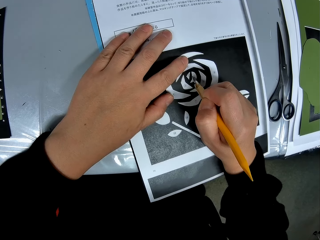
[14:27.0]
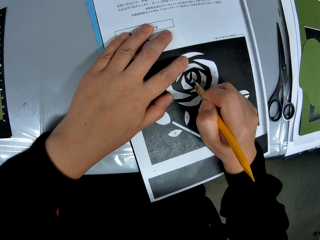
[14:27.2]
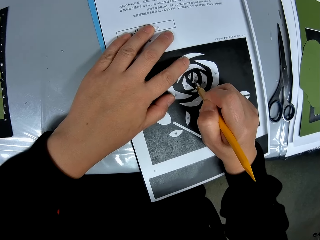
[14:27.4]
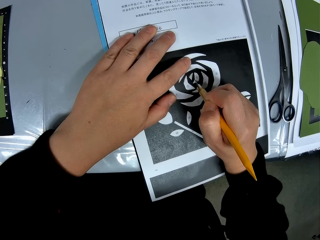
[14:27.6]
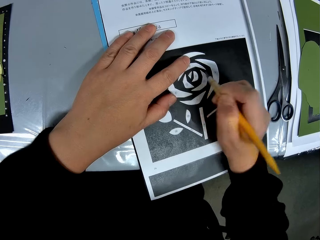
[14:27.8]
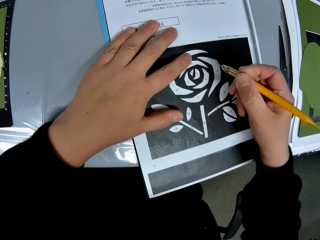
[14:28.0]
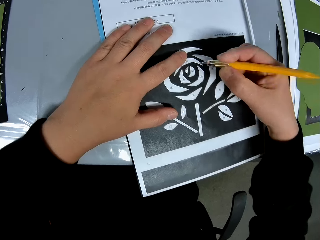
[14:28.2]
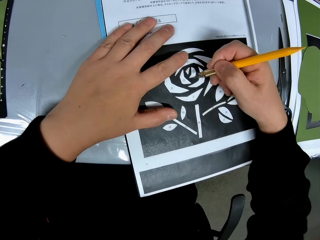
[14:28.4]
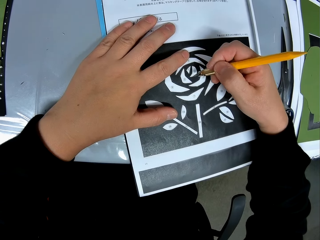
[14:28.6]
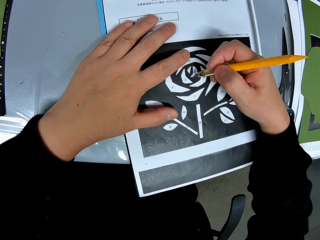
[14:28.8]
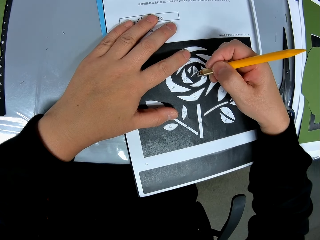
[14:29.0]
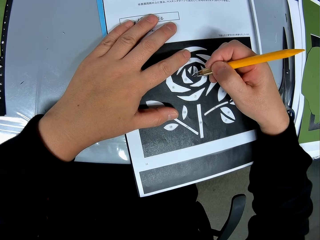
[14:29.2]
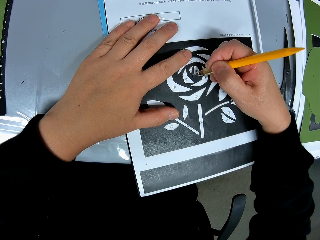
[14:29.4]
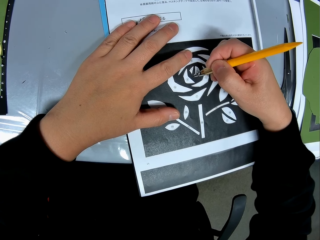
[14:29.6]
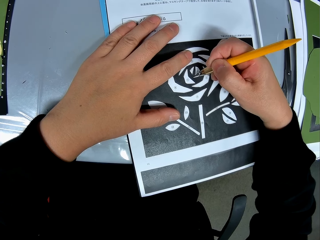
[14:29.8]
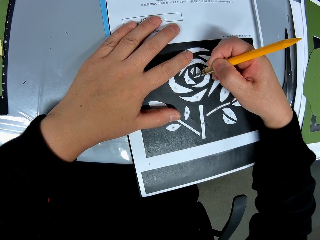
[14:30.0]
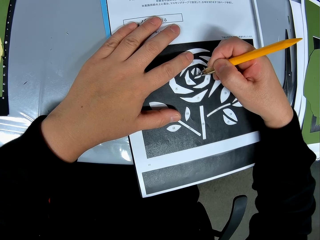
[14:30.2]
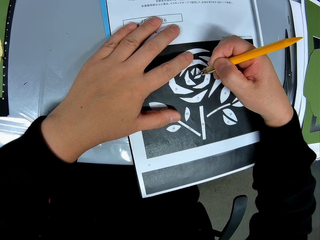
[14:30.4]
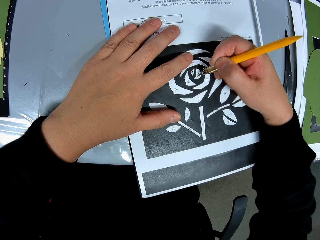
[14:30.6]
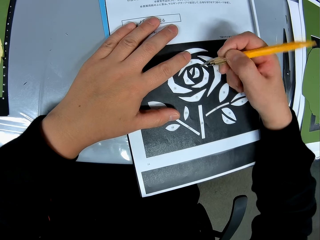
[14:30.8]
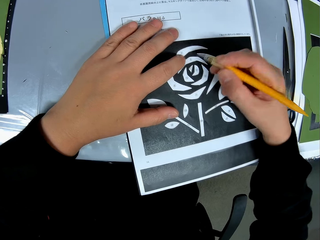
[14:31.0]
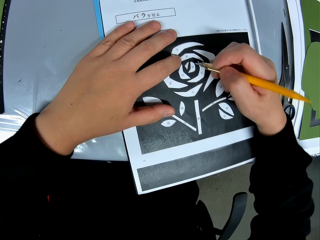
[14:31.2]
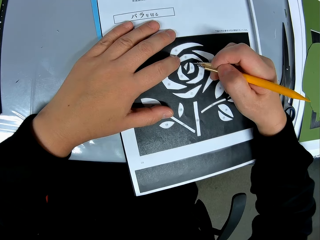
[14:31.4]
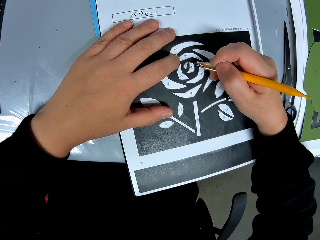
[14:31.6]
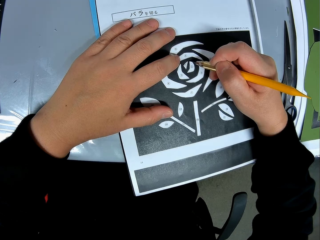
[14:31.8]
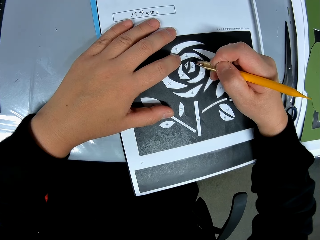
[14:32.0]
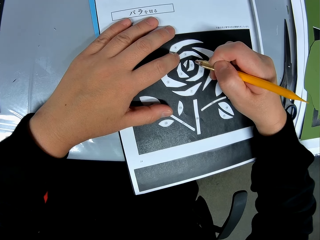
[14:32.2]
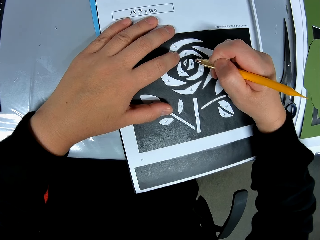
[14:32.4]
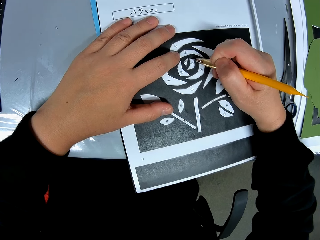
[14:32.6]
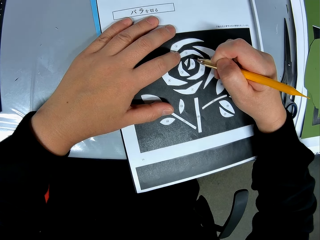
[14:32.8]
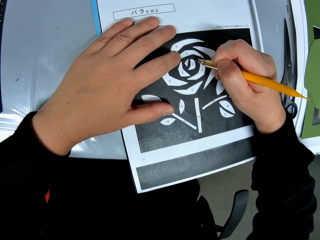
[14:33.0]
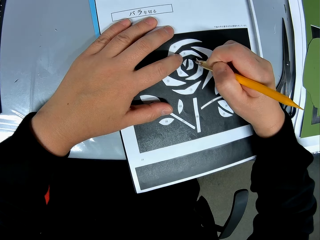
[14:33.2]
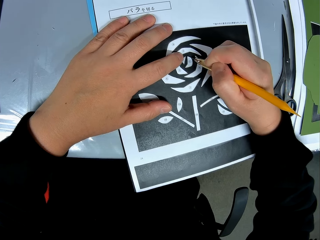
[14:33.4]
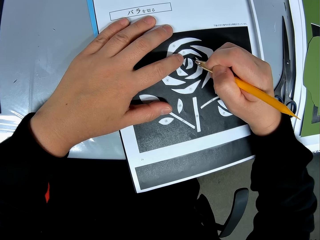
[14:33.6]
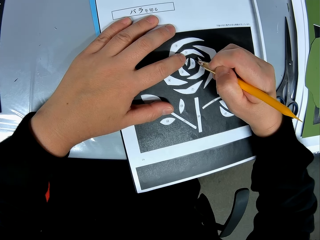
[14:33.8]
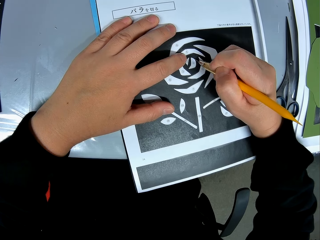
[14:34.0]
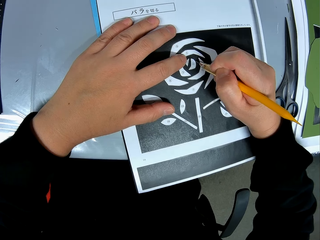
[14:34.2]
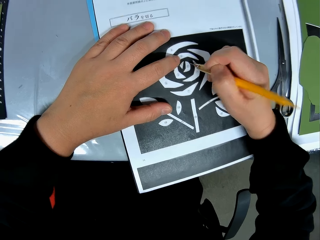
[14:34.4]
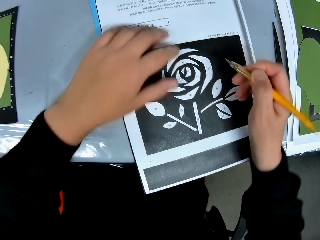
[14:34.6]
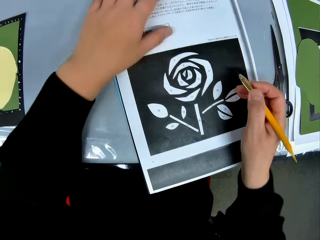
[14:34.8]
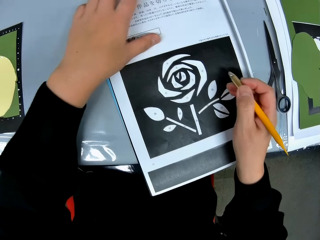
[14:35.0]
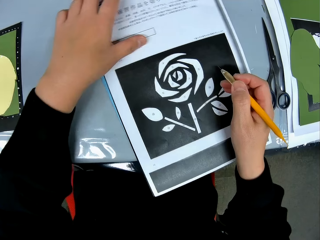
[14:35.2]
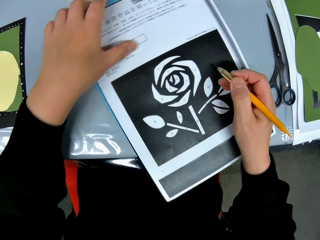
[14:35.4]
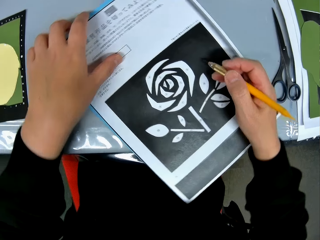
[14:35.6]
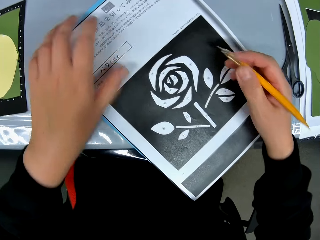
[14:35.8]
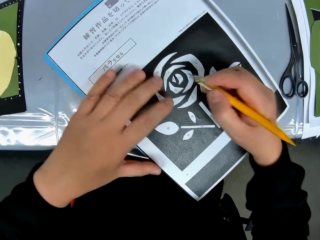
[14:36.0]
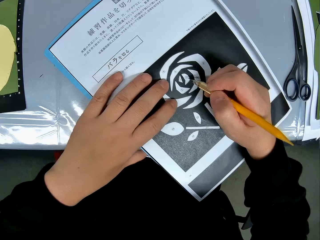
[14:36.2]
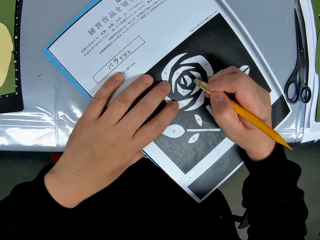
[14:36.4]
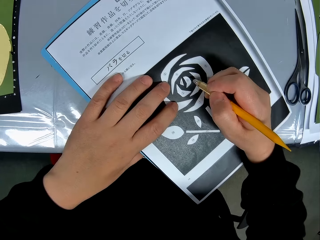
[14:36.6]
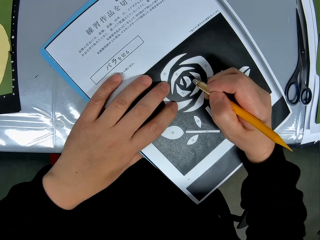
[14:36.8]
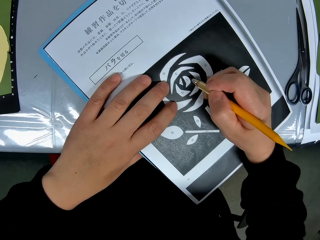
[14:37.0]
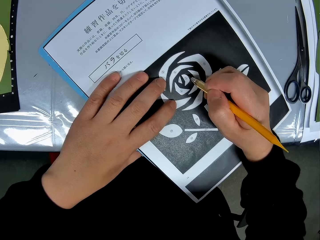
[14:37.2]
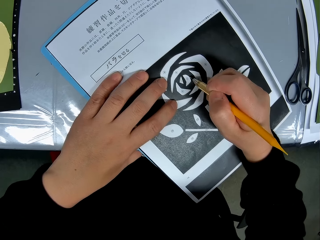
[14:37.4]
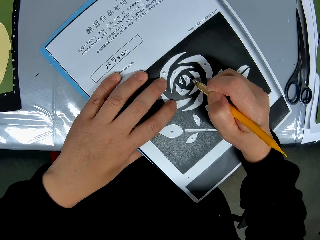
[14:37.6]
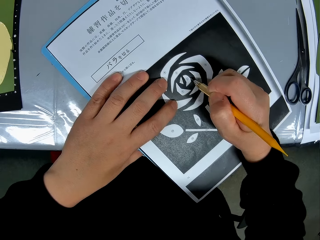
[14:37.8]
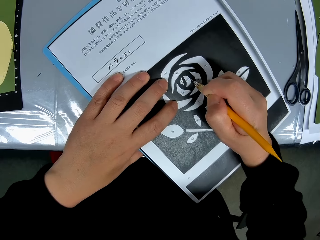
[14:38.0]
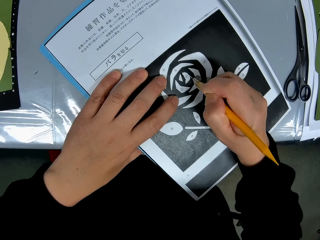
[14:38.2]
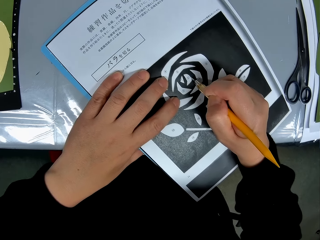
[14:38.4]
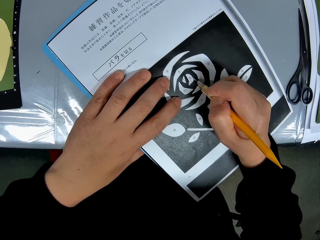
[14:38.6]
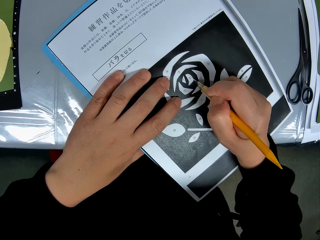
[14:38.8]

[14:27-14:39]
The camera wearer adjusts the position of the paper on the table again. They turn the sketching paper. They continue tracing the drawing on the paper with the craft knife.

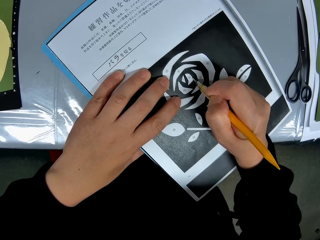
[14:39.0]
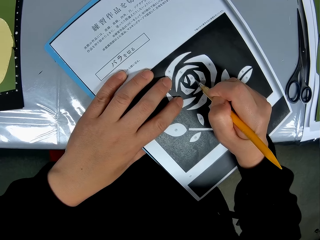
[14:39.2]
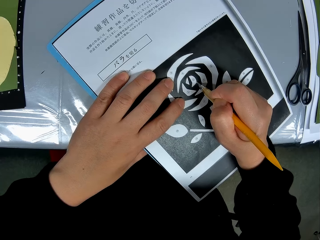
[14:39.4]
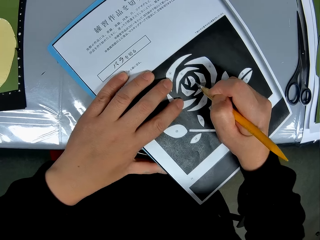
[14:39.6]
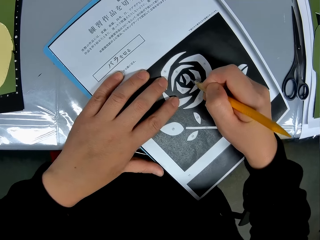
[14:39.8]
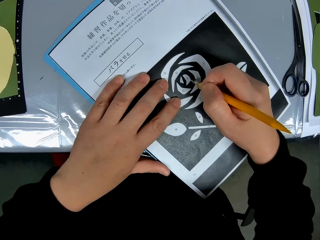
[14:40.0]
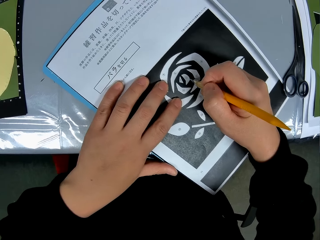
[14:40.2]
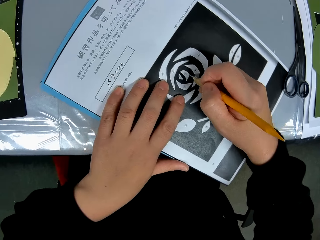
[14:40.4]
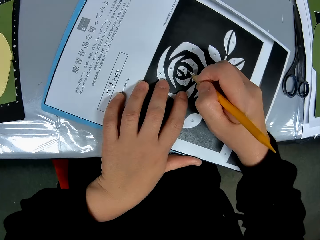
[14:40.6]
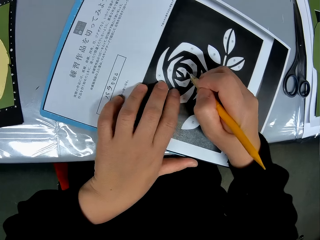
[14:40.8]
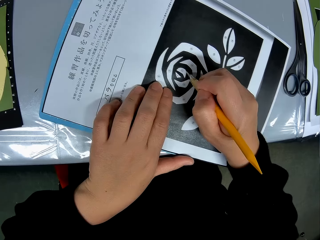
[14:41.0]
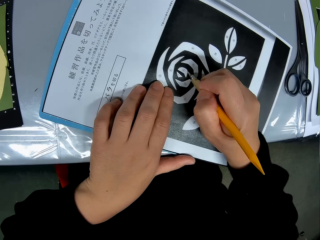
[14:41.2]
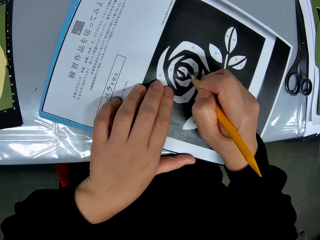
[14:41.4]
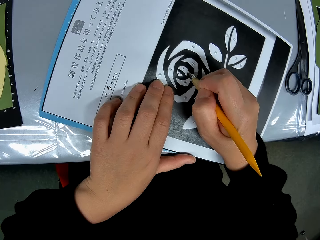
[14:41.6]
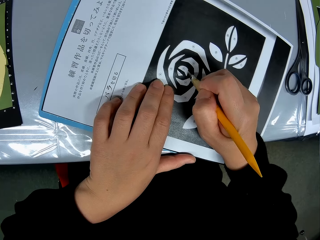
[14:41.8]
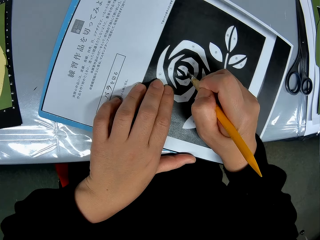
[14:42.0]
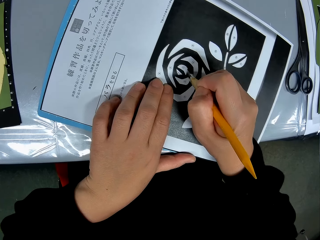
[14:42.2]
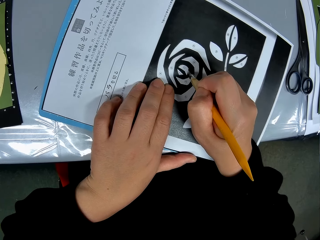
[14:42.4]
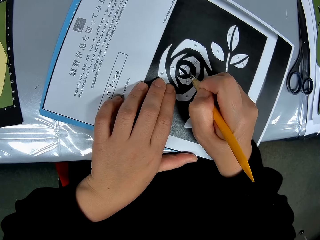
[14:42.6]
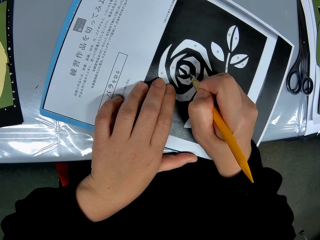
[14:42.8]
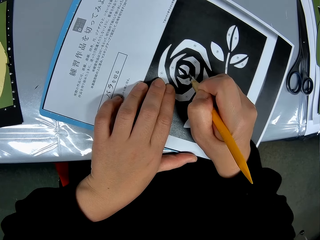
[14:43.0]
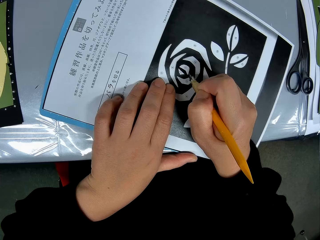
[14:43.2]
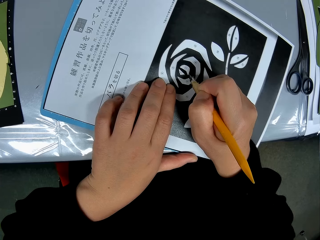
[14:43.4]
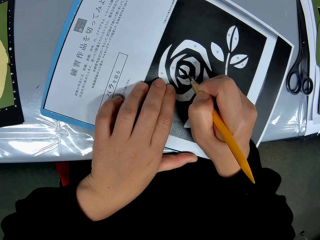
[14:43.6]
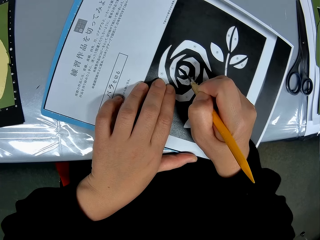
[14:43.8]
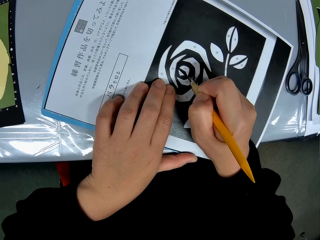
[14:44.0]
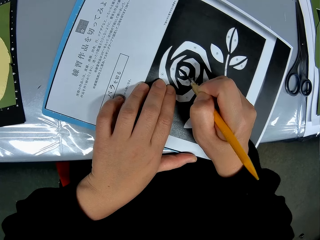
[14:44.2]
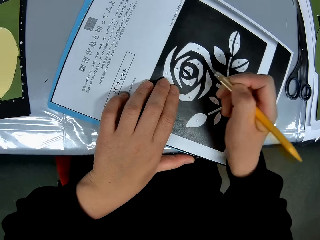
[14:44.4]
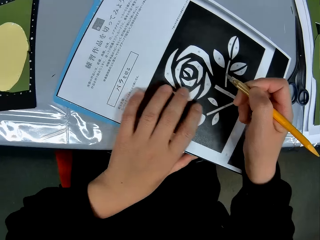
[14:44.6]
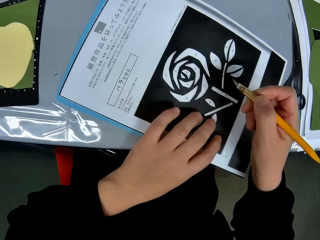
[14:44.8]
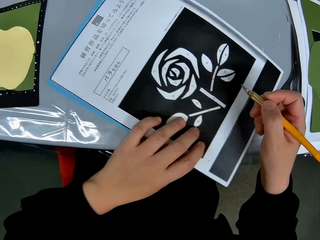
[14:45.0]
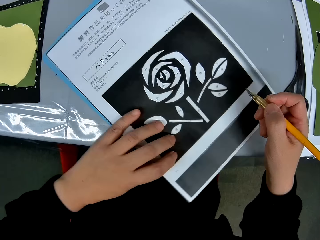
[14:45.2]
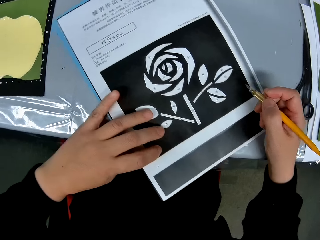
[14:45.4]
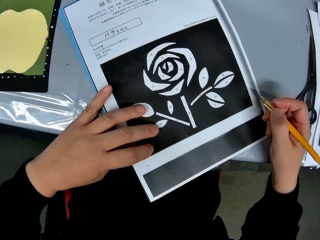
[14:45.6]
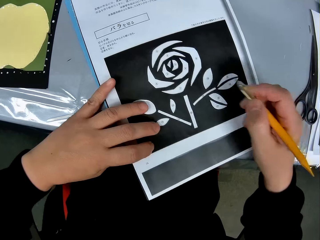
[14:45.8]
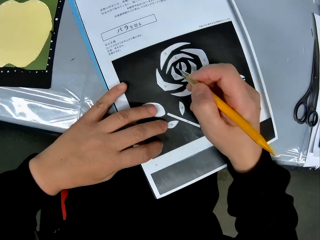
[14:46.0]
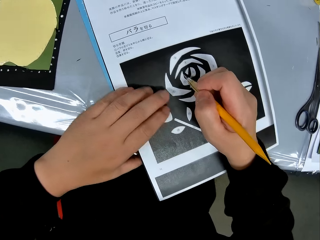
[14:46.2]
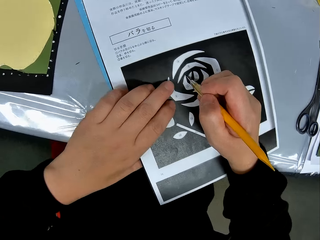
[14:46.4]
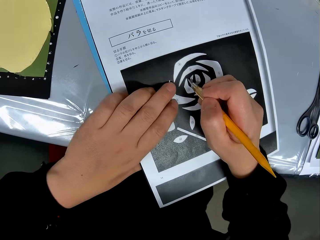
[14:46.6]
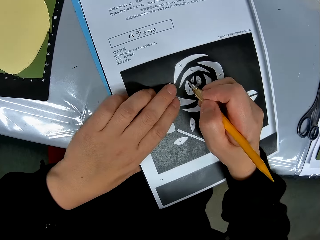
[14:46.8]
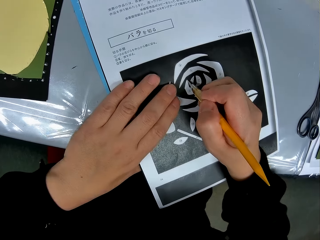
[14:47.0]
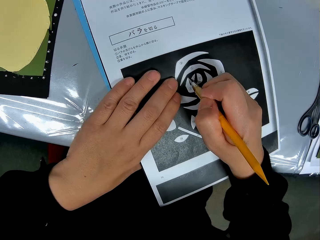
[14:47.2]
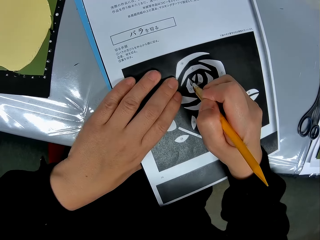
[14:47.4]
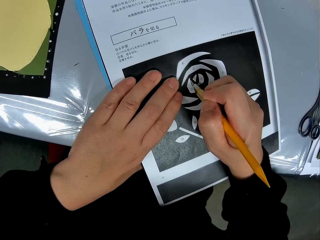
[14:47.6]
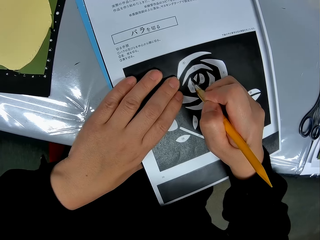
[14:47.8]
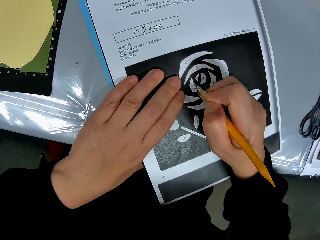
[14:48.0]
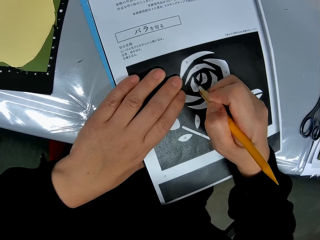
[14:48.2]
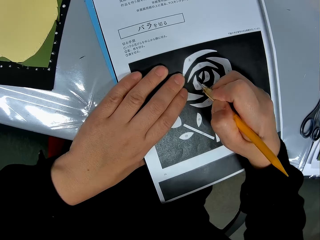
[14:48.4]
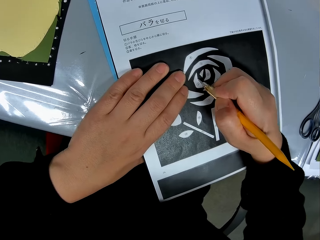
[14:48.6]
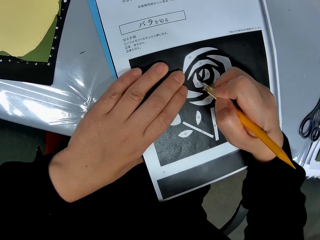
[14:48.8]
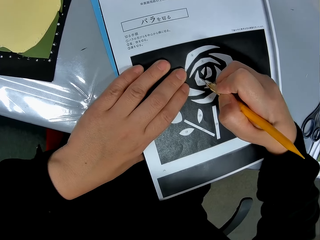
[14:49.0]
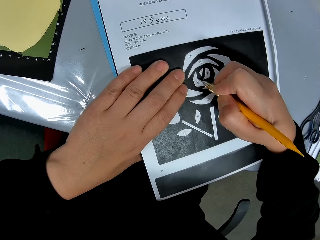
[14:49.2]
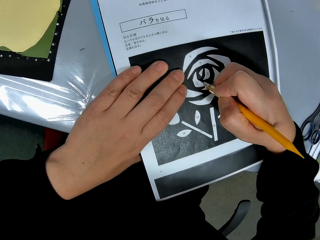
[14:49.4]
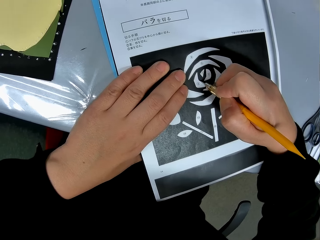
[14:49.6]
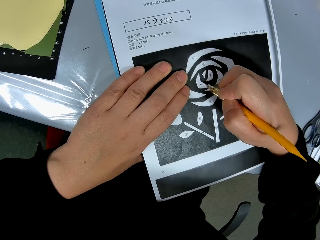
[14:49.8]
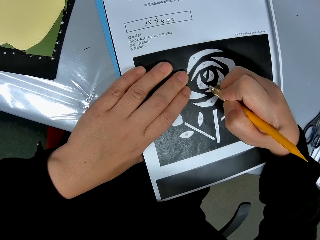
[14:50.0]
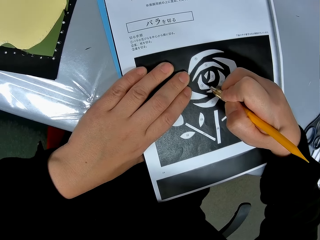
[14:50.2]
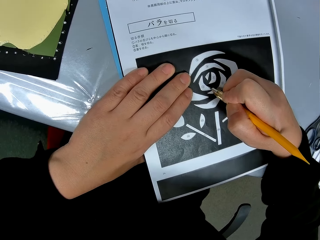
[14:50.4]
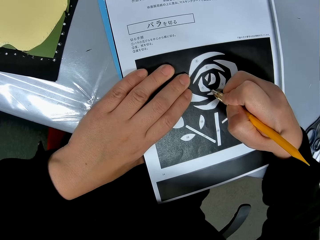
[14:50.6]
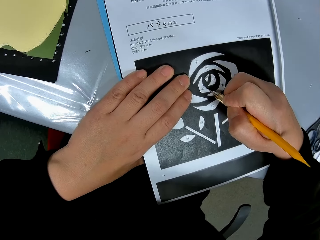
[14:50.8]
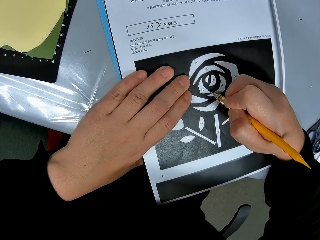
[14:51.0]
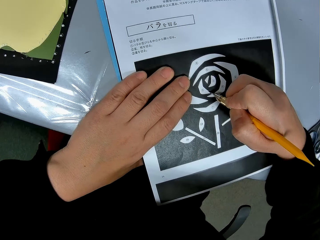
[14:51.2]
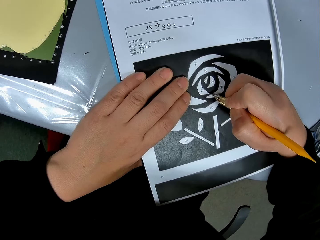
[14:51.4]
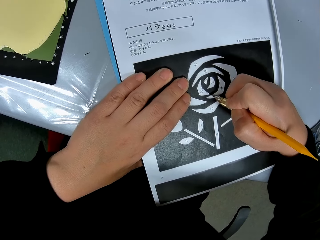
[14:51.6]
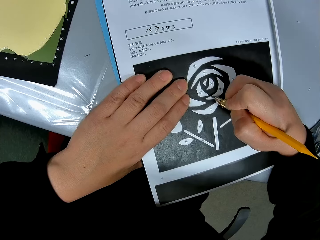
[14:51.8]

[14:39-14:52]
The camera wearer adjusts the position of the paper on the table again. They turn the sketching paper. They continue tracing the drawing on the paper with the craft knife. They adjust the position of the paper on the table again. They turn the sketching paper. They continue tracing the drawing on the paper with the craft knife.
